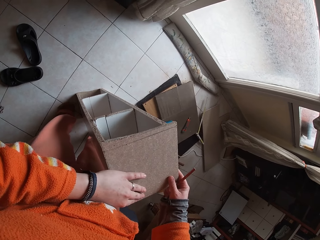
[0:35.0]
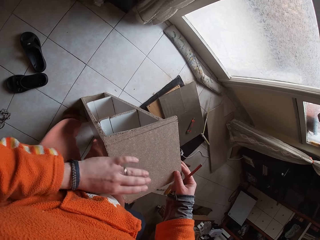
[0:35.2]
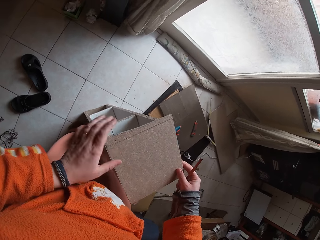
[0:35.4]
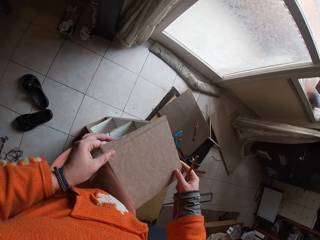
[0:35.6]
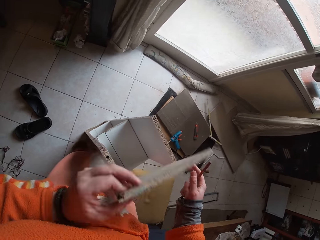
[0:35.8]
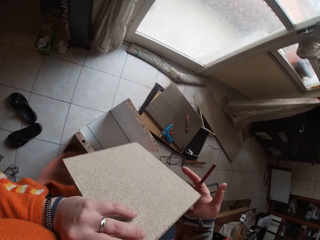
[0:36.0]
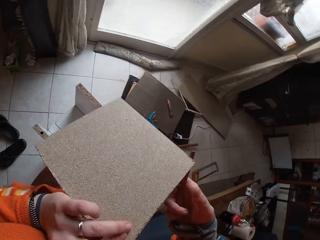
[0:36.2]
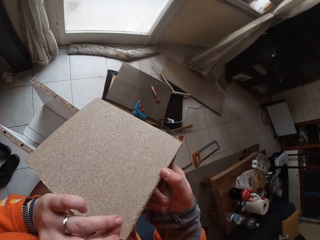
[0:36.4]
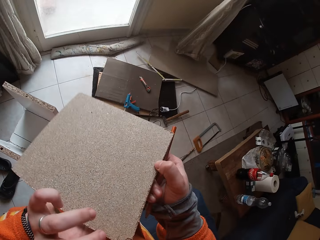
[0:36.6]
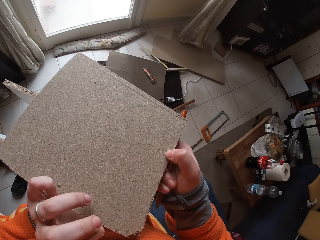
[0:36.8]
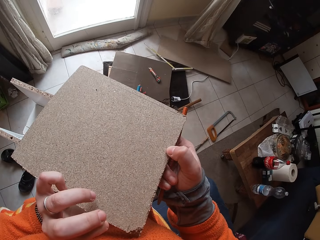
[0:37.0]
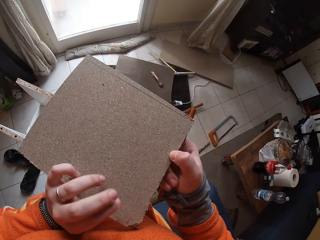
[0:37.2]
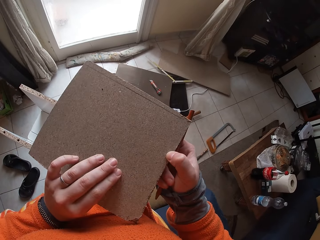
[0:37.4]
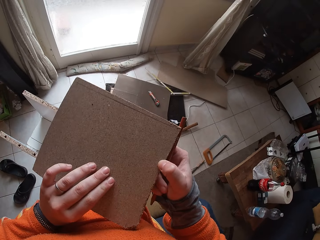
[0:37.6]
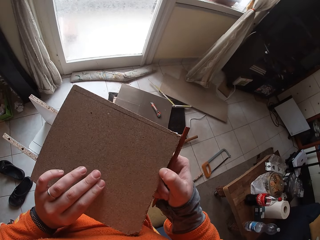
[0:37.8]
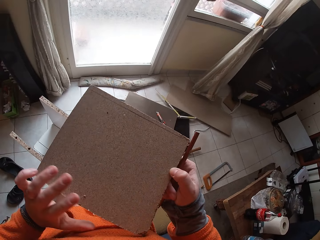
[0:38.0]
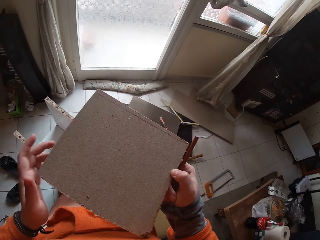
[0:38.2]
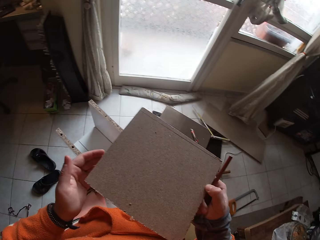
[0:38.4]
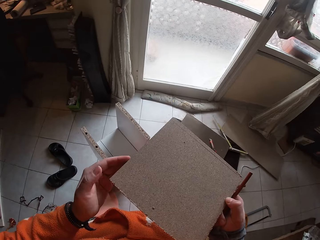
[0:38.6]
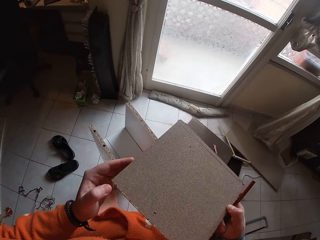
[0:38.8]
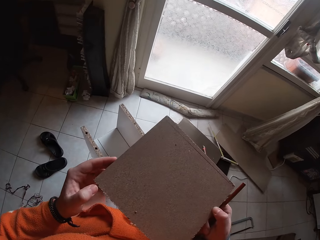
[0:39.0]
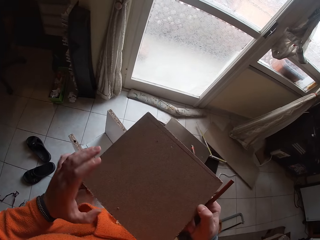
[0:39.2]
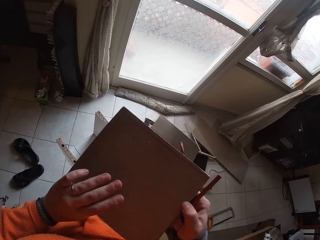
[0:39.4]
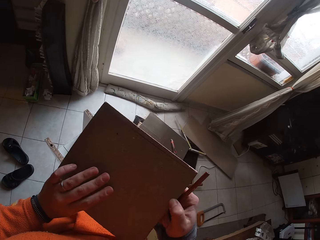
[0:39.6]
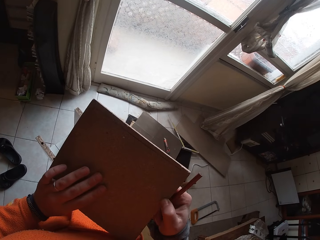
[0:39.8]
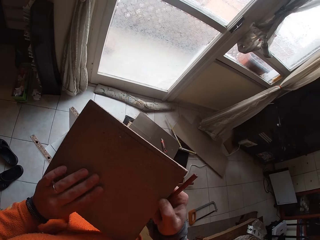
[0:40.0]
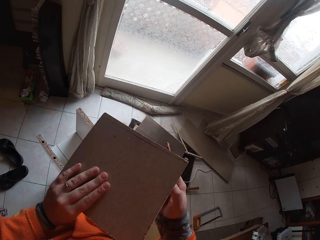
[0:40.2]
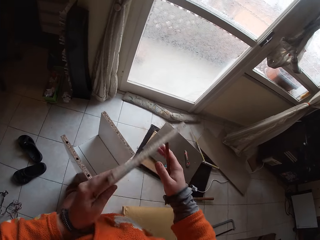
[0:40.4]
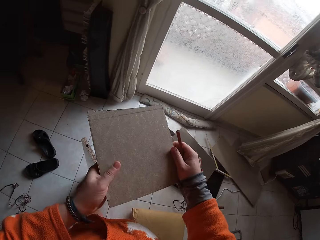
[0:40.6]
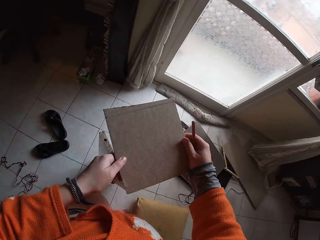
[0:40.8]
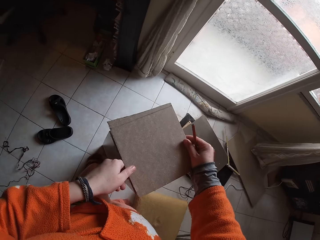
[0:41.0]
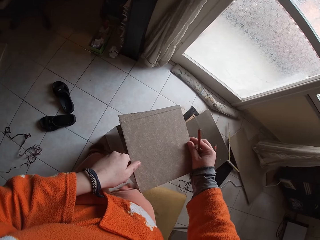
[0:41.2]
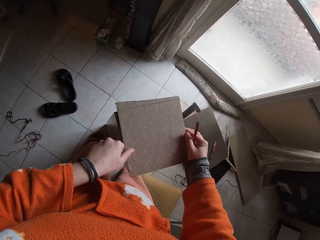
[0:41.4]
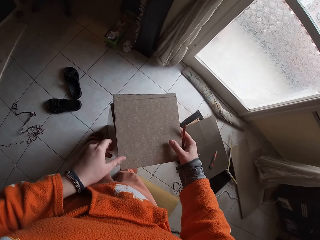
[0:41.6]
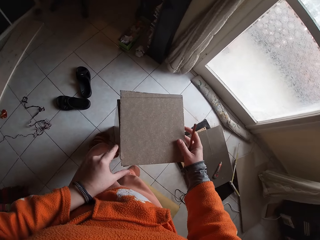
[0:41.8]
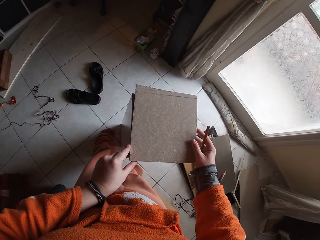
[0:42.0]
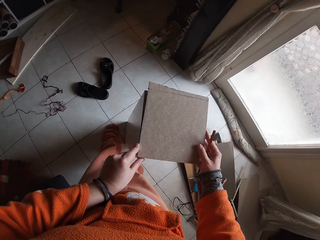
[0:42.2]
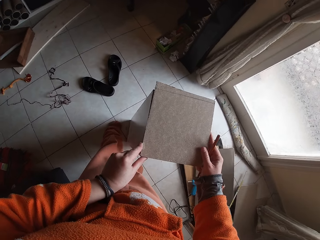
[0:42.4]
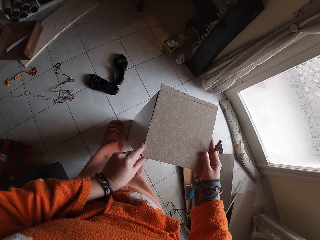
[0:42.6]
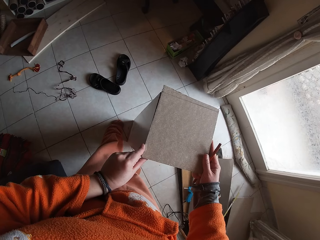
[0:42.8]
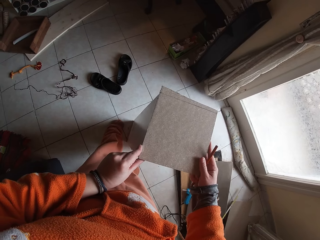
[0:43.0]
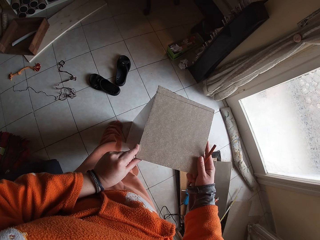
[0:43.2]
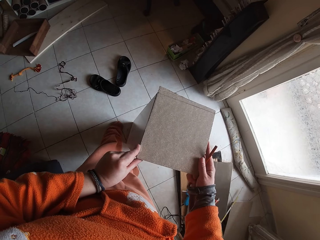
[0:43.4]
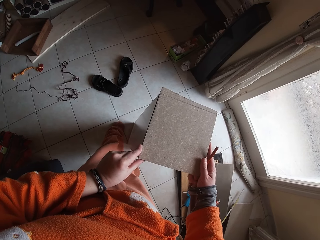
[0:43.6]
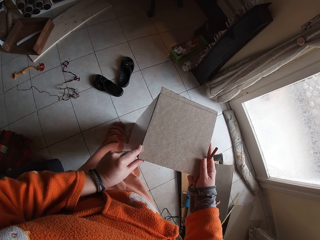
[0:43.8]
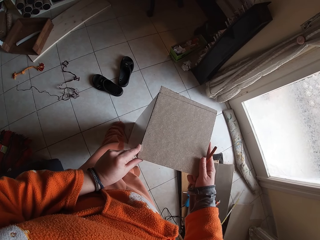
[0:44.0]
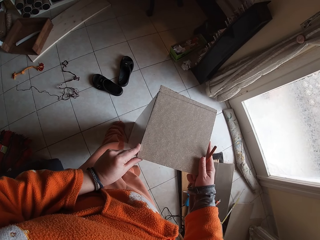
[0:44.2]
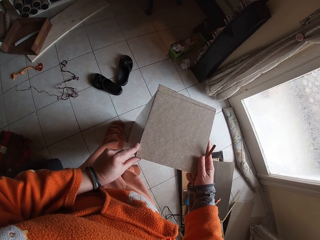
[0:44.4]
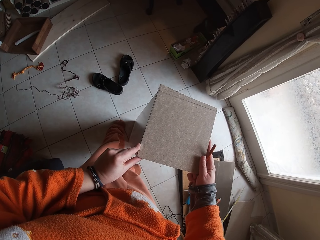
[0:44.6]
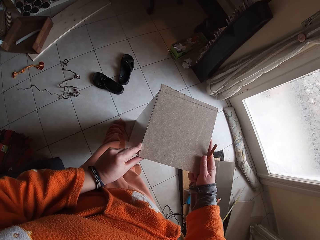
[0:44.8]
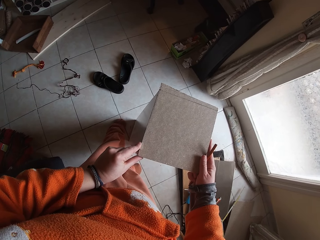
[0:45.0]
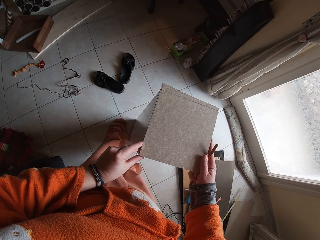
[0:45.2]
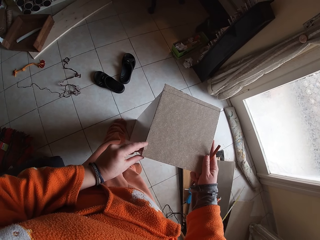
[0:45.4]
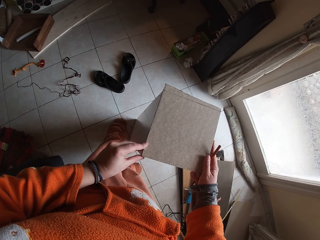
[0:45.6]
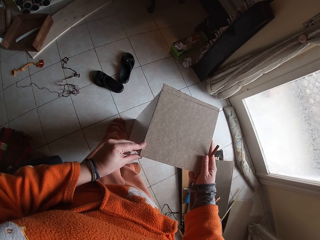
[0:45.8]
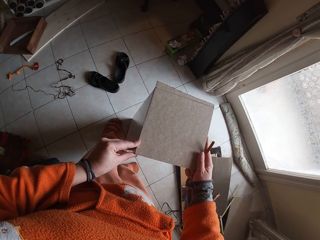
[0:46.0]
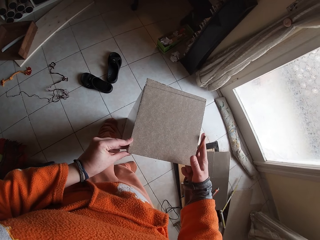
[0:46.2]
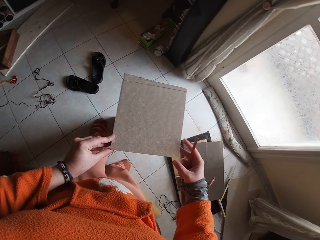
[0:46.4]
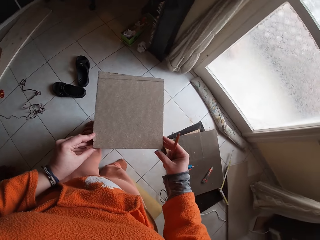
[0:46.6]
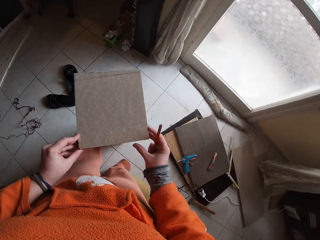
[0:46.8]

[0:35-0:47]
The camera wearer lifts a wooden piece from the woodwork project. They flip the wood piece with both hands. They inspect the piece of wood. They flip the wooden piece with both hands. They place the wooden piece on the woodwork project with both hands.

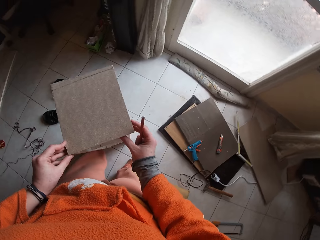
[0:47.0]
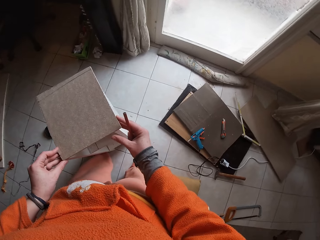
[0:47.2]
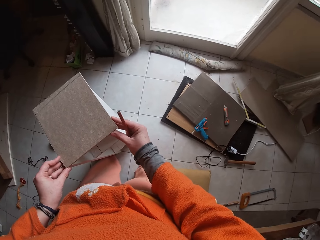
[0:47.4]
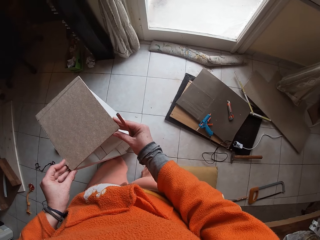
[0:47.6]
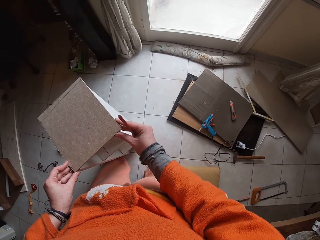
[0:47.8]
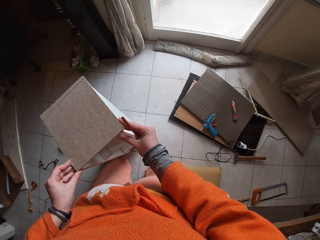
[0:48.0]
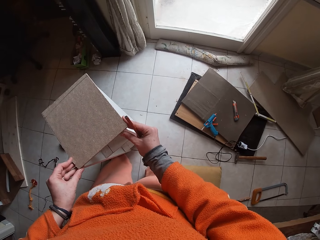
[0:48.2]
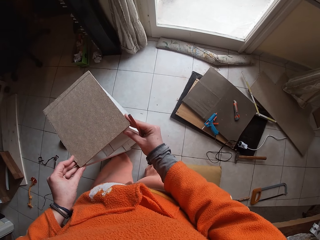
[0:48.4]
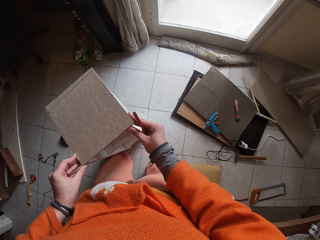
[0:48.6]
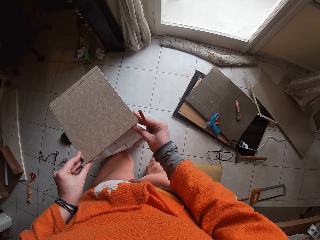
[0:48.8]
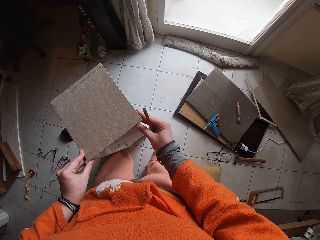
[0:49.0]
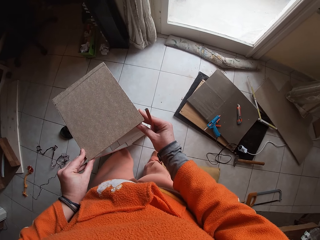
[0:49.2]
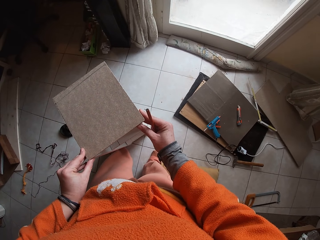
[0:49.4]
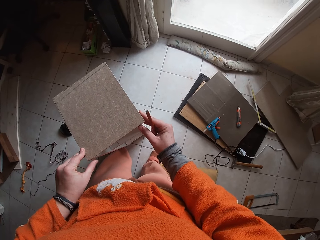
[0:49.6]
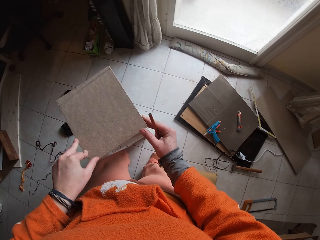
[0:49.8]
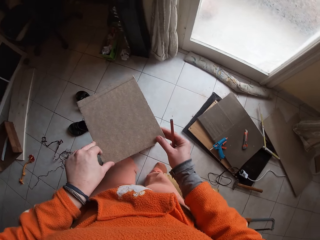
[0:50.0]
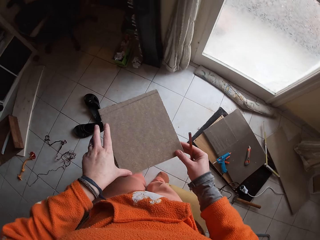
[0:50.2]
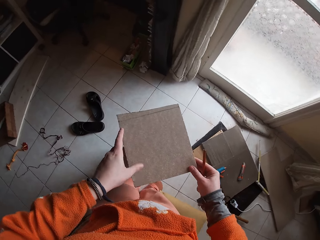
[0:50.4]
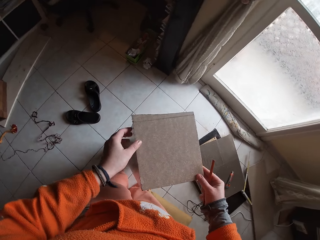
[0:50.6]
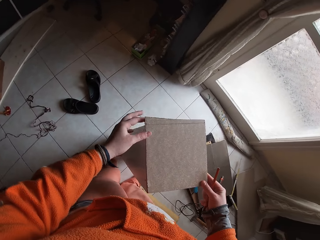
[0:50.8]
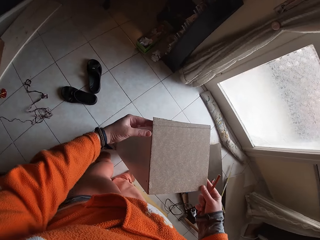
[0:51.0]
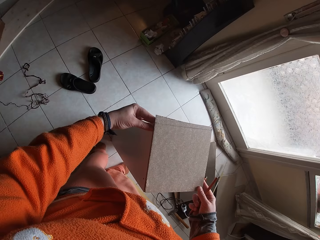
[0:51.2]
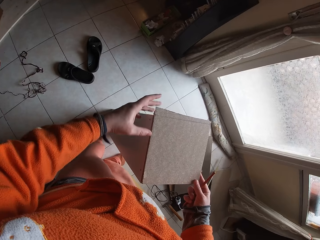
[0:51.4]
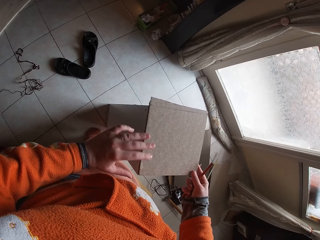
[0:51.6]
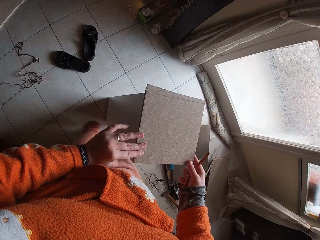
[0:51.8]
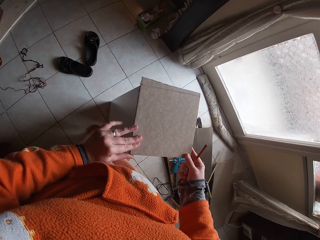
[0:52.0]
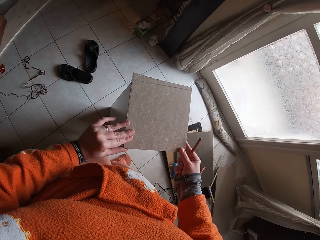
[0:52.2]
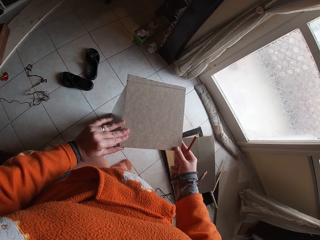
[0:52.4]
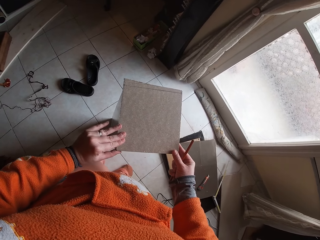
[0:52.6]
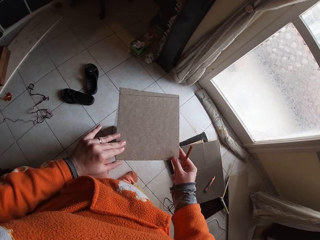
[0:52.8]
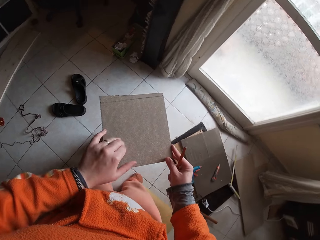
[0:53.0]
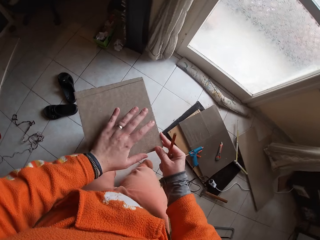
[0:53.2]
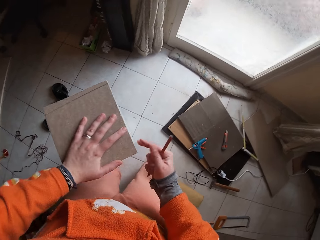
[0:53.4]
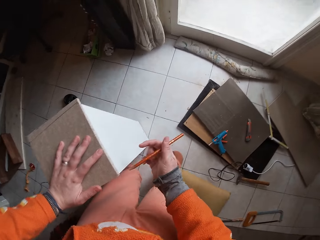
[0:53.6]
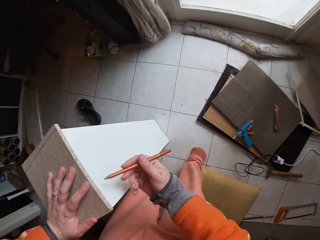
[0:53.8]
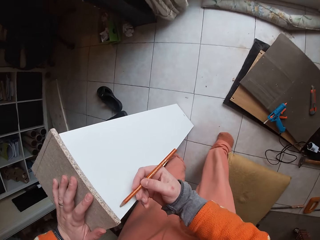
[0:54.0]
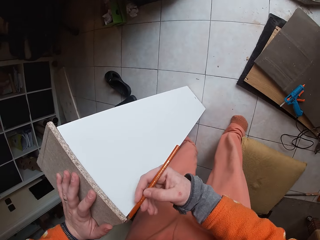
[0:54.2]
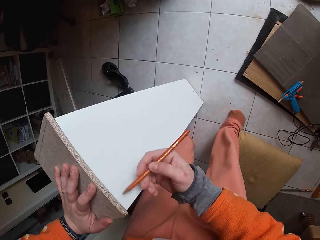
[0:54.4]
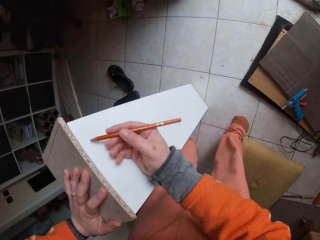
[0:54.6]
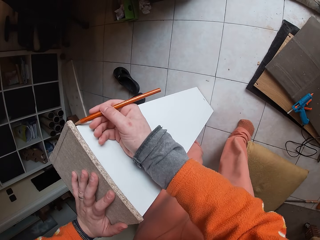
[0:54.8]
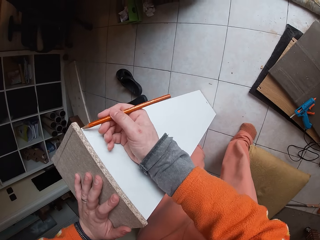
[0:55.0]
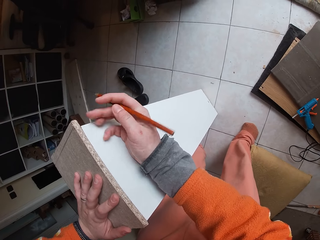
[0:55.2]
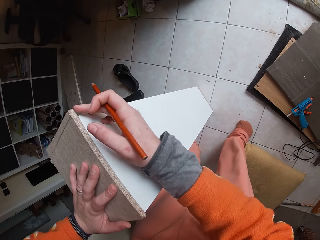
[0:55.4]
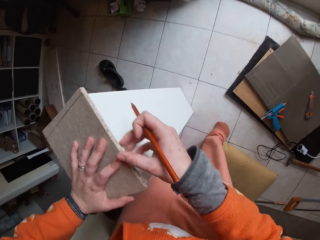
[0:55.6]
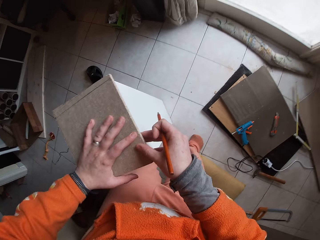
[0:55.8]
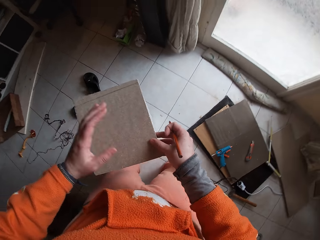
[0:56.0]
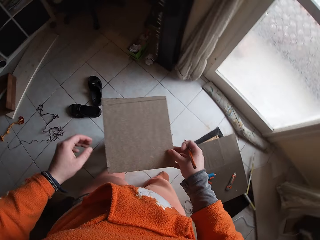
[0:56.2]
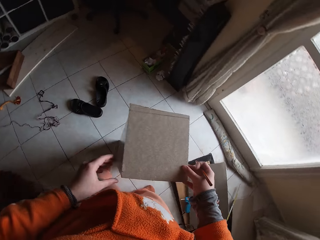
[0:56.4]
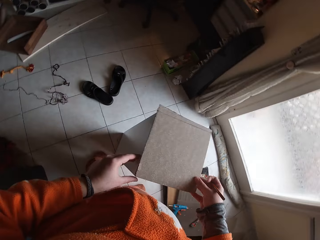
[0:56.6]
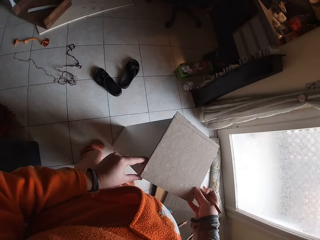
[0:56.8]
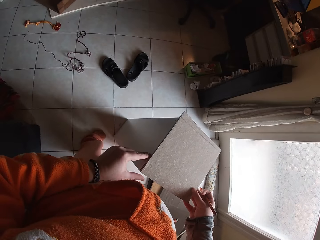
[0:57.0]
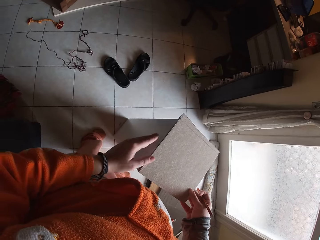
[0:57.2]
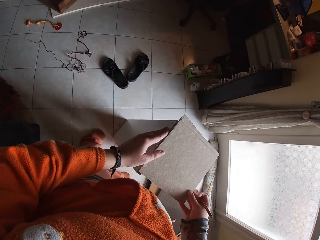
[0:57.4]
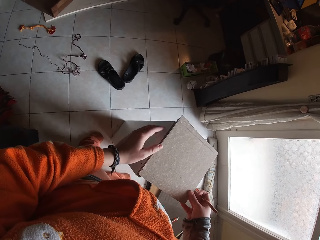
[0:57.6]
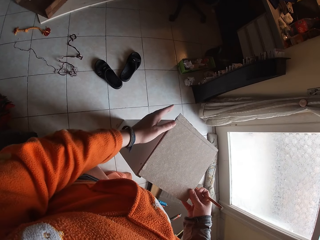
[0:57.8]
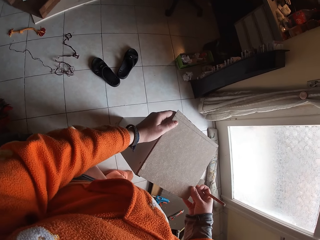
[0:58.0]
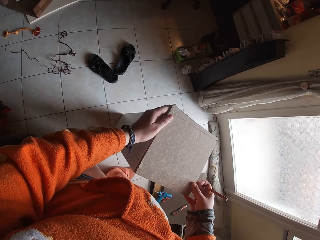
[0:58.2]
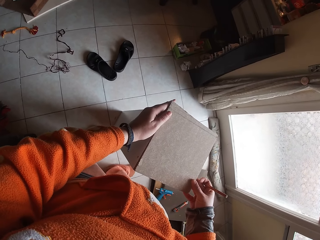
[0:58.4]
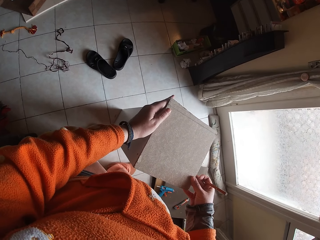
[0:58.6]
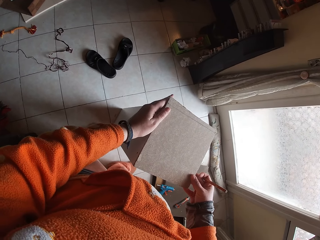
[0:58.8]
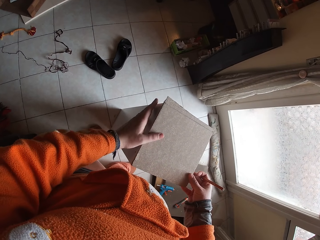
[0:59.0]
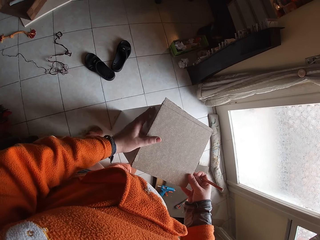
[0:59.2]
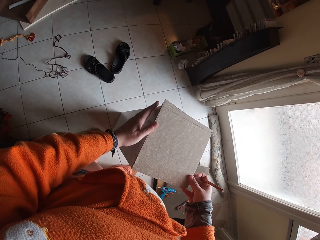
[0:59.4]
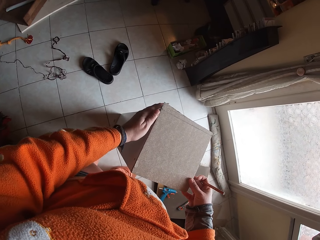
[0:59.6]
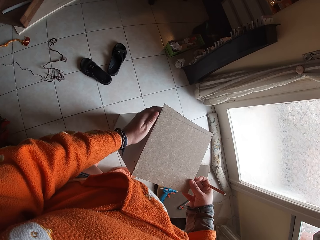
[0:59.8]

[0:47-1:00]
The camera wearer marks the wooden piece with a pencil in her right hand. She adjusts the wood piece with her left hand.
